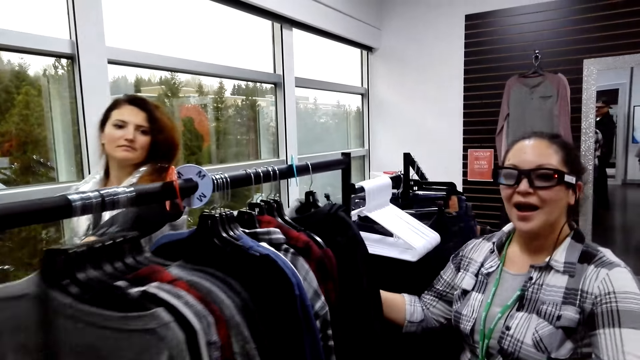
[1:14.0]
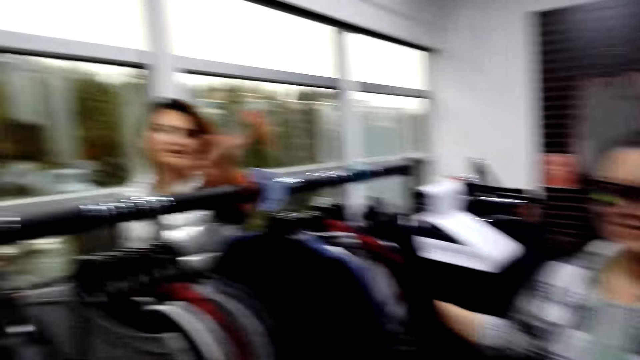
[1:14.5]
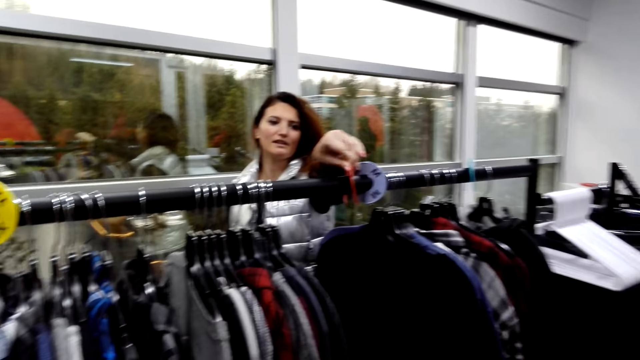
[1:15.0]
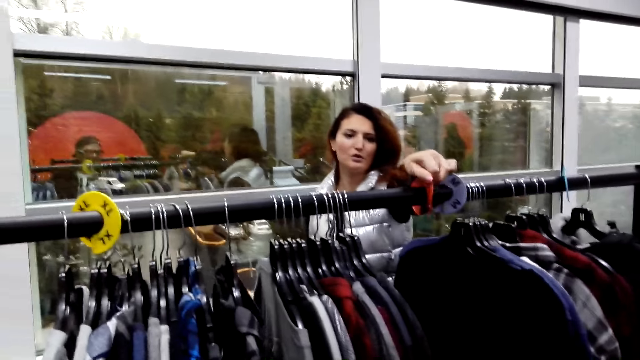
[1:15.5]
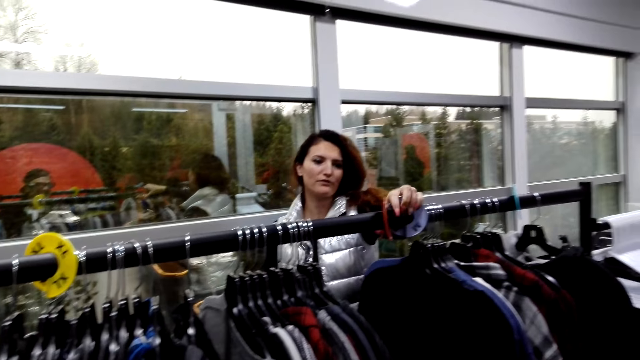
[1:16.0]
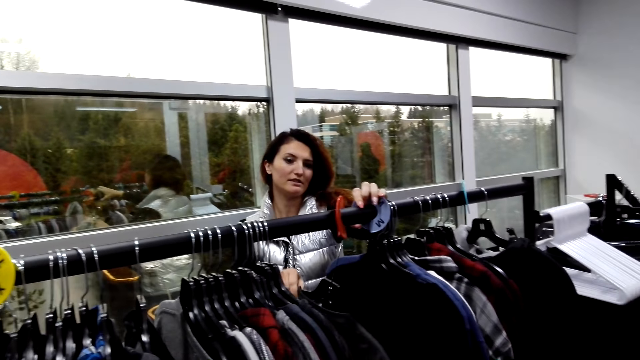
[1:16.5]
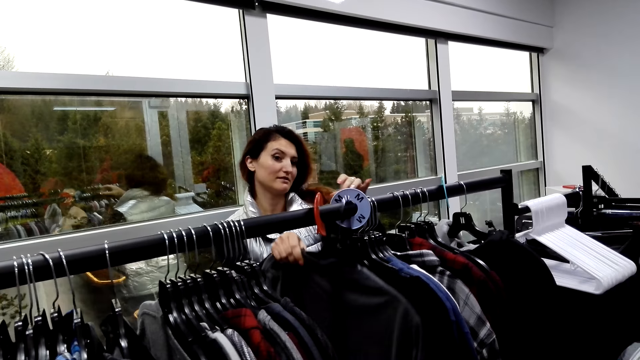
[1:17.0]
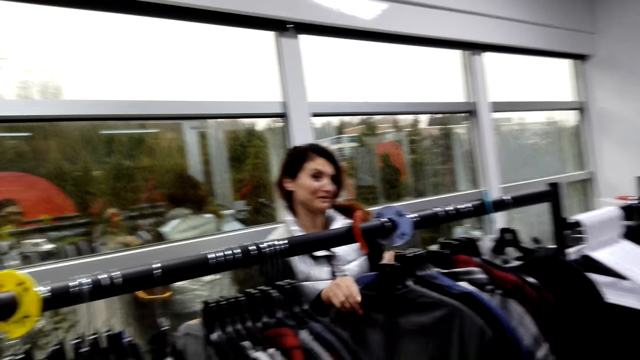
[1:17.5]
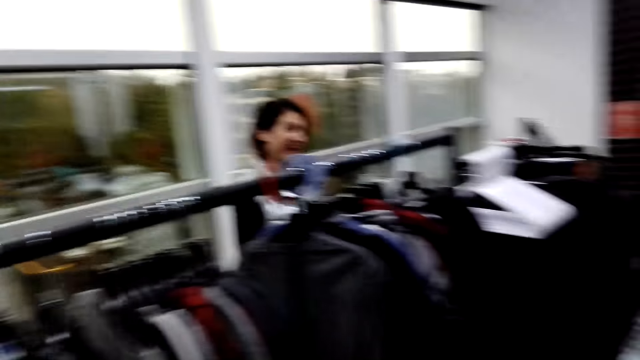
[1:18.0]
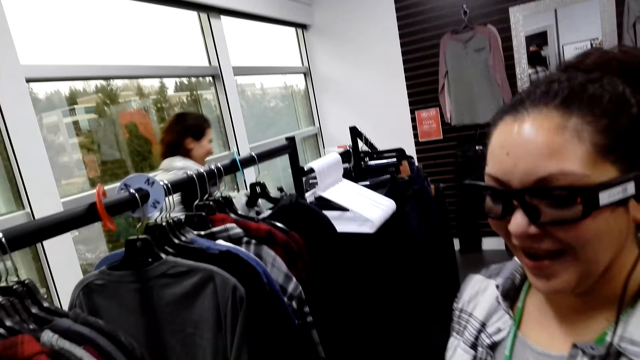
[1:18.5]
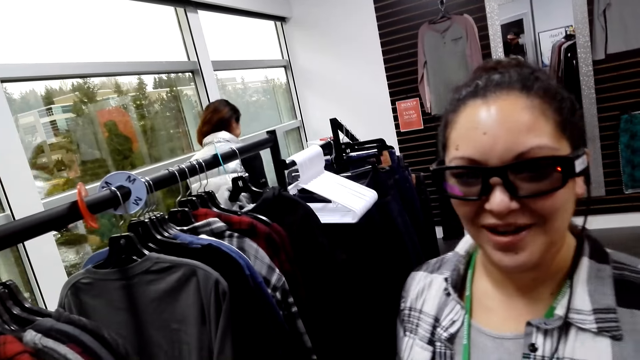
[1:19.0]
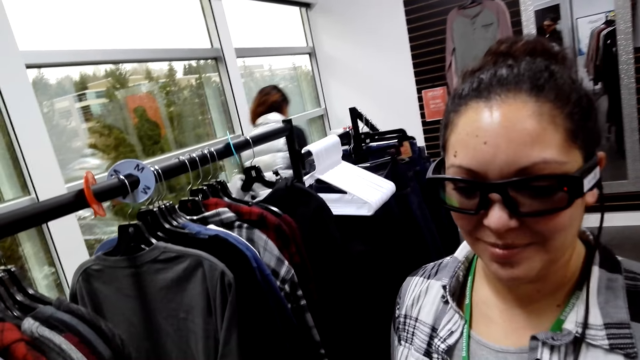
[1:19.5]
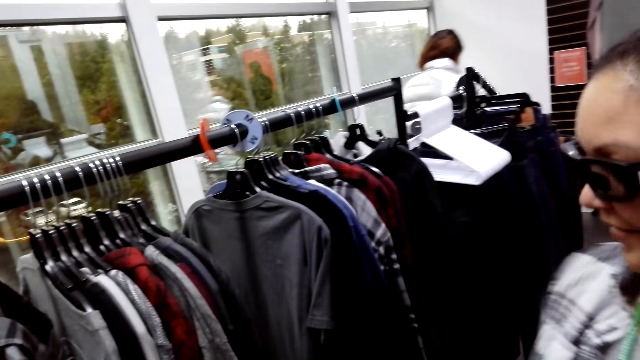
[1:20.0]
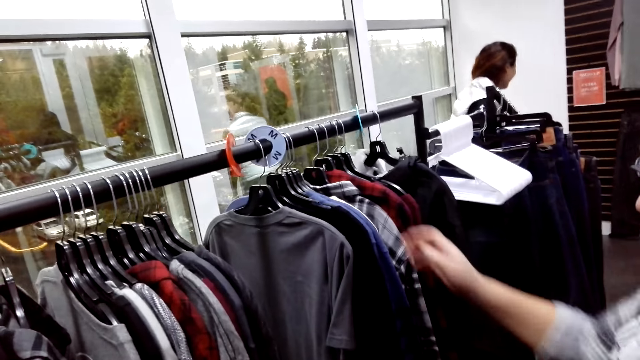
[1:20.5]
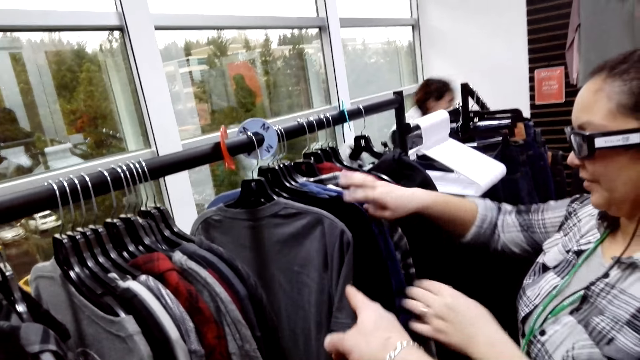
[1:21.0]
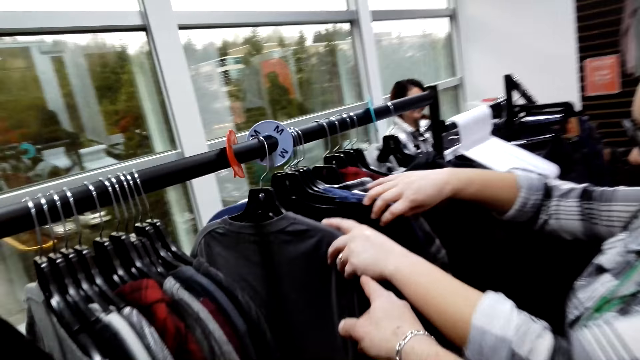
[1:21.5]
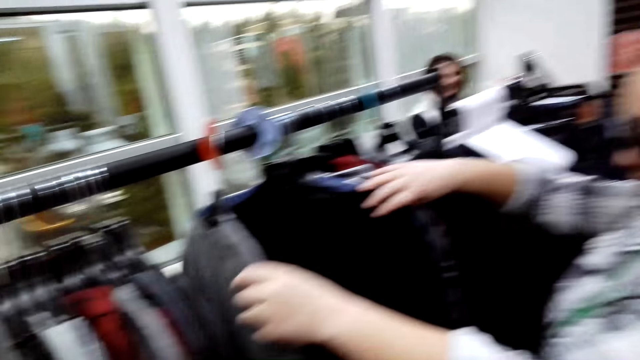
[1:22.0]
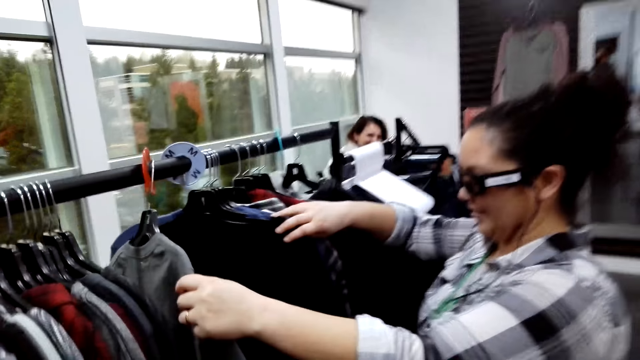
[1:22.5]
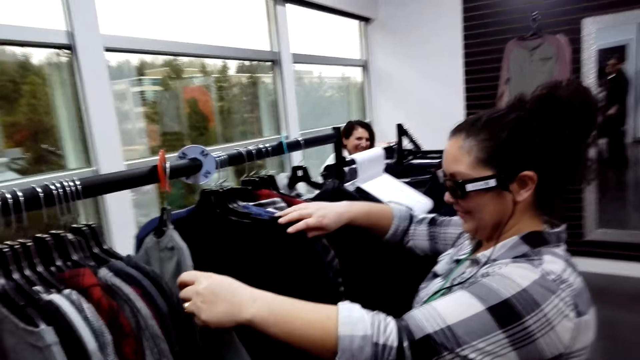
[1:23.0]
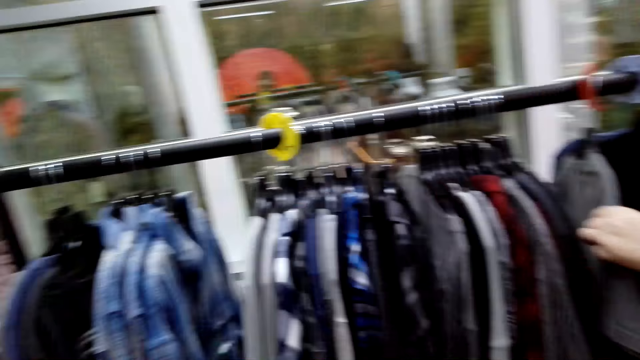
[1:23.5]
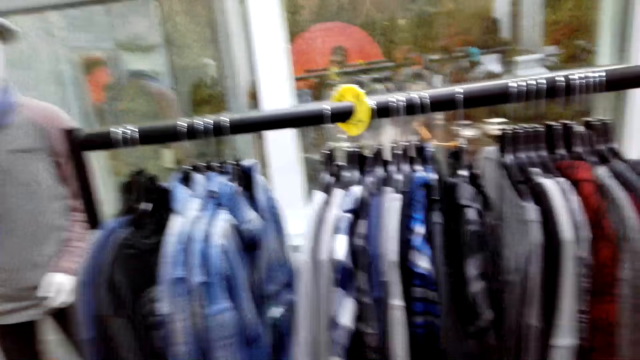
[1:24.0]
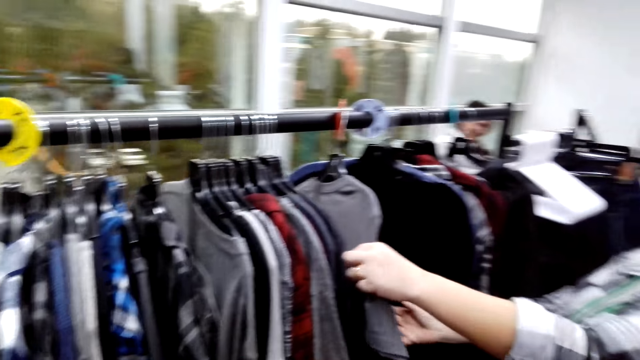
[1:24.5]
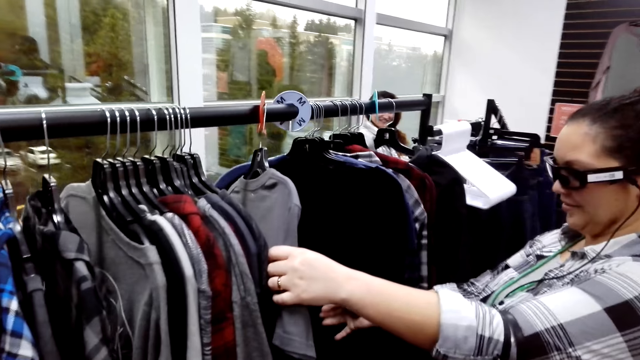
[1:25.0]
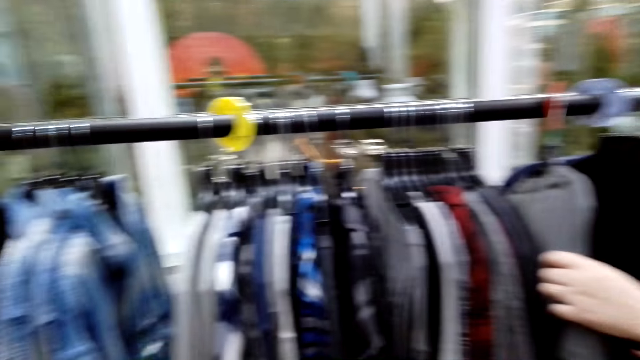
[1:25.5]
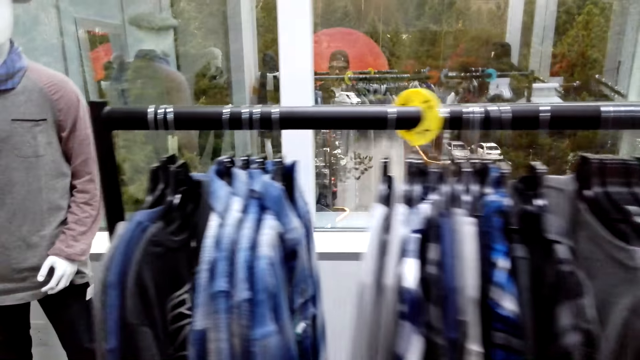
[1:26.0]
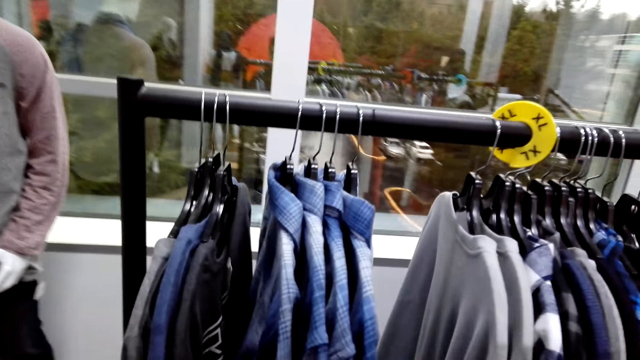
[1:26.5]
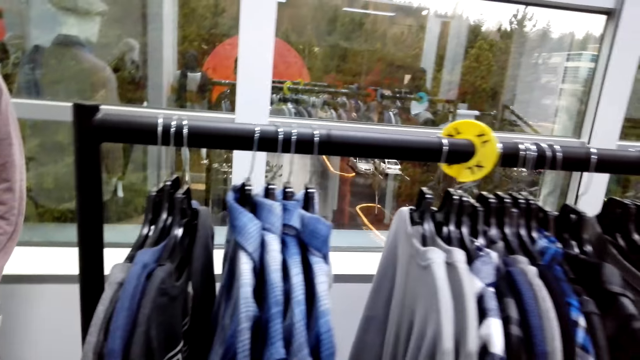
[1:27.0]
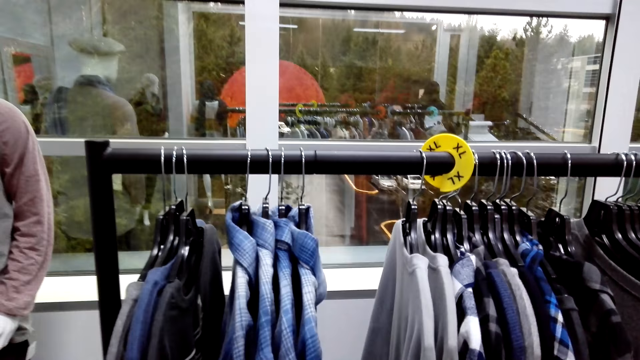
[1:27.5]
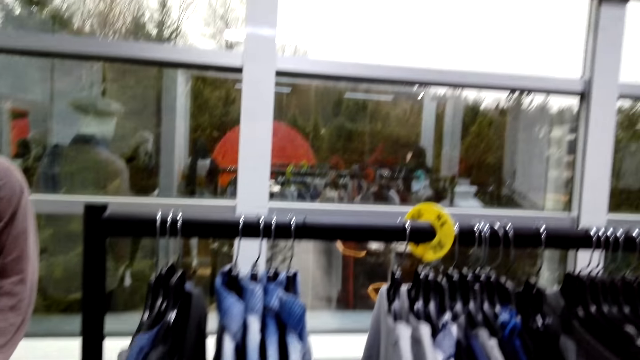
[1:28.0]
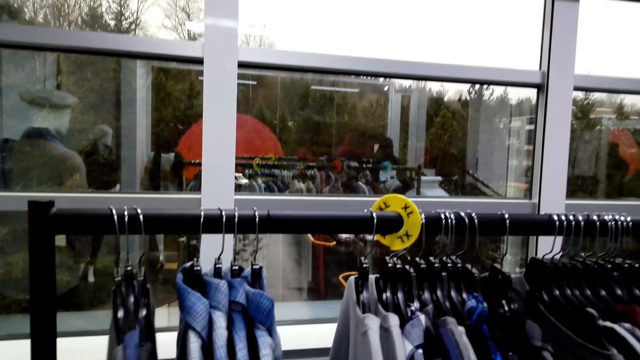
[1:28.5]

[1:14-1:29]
A lady pushes clothes on the clothing rack. She talks, fixes the clothing rack label, and hangs a t-shirt. The camera wearer talks. The lady walks. Another lady talks and looks at the clothes. The camera wearer points and looks at a t-shirt. The second lady touches the t-shirt. The camera wearer looks at the clothes on the clothing rack.

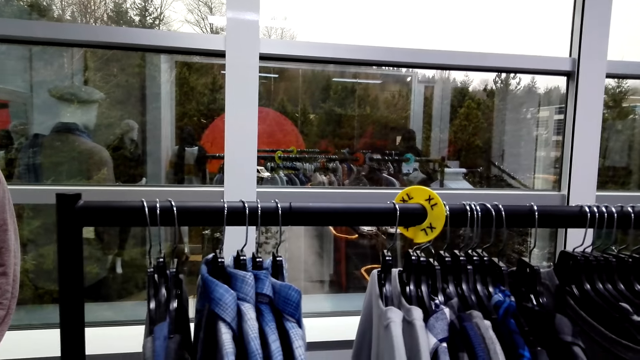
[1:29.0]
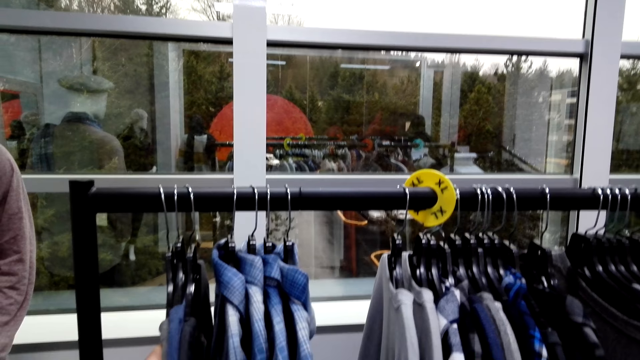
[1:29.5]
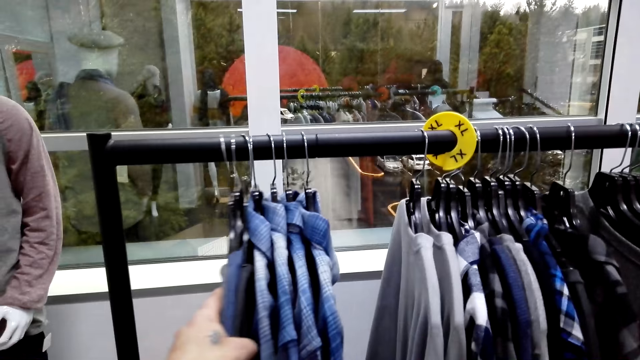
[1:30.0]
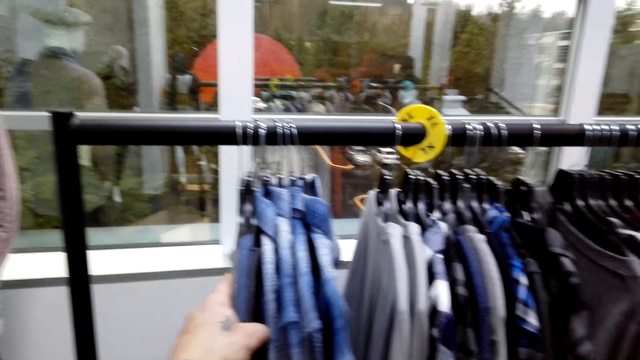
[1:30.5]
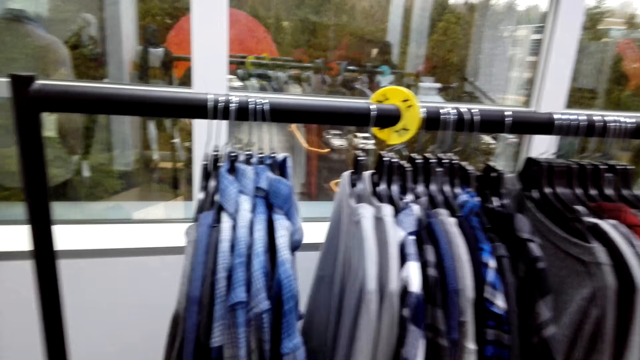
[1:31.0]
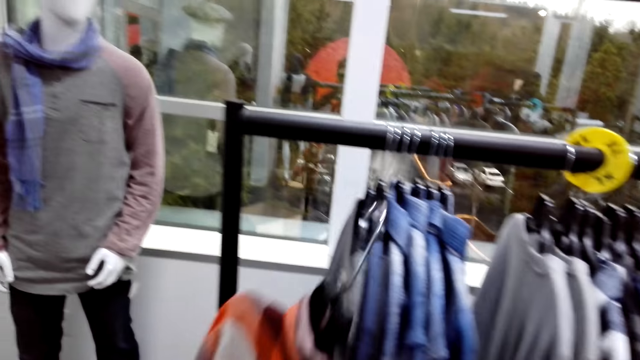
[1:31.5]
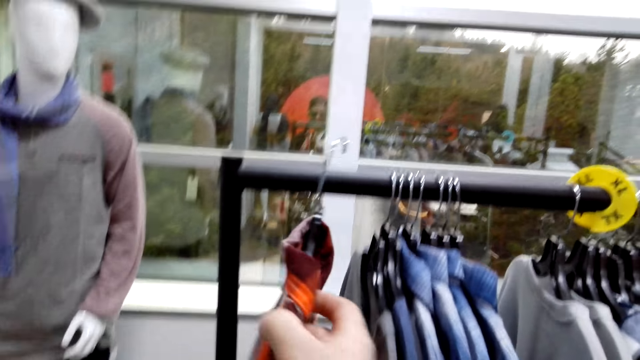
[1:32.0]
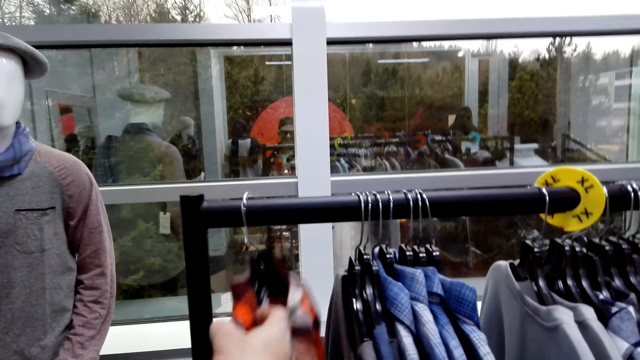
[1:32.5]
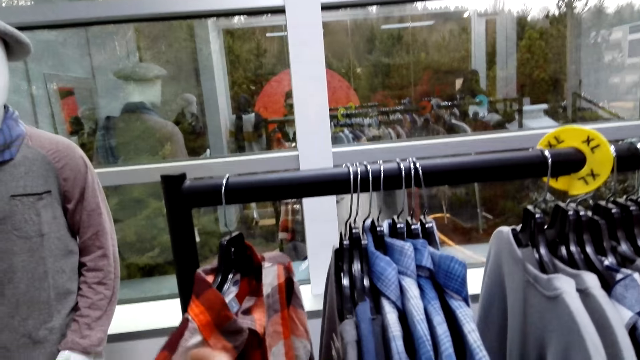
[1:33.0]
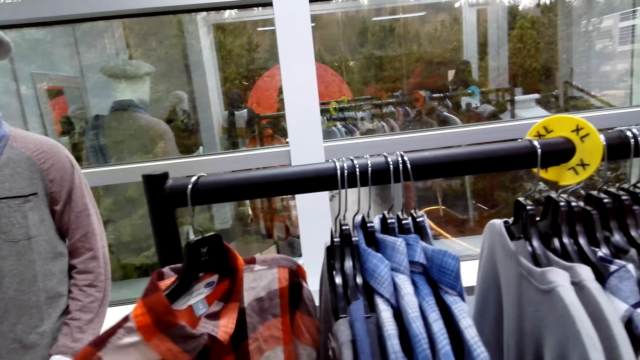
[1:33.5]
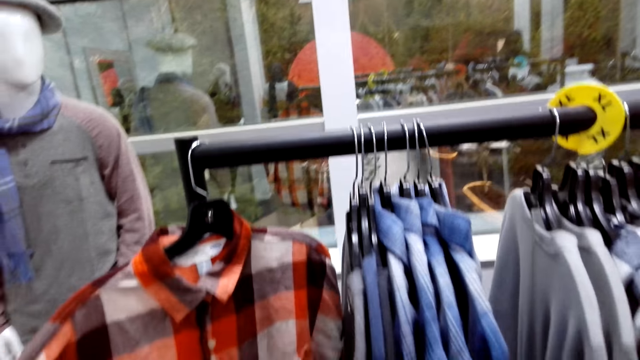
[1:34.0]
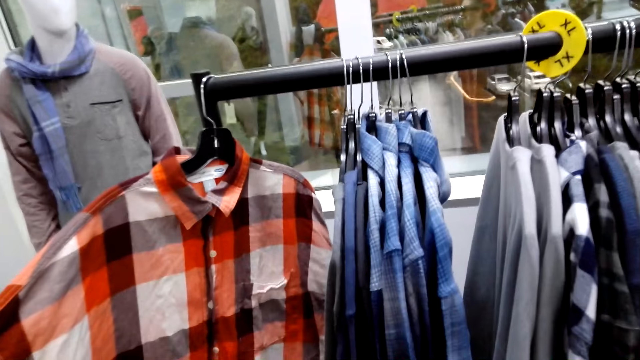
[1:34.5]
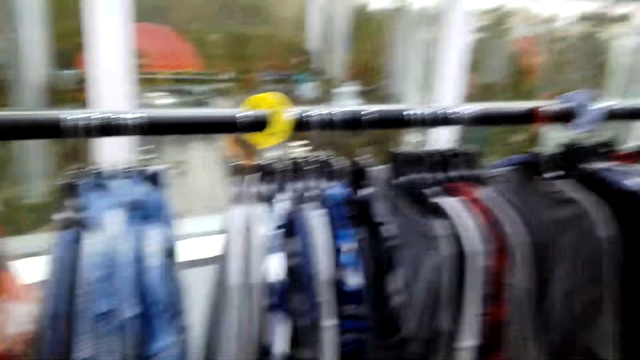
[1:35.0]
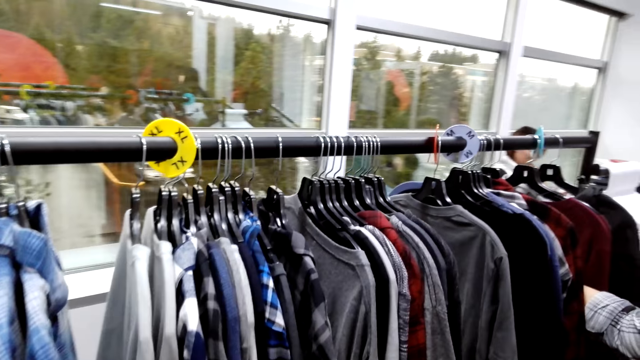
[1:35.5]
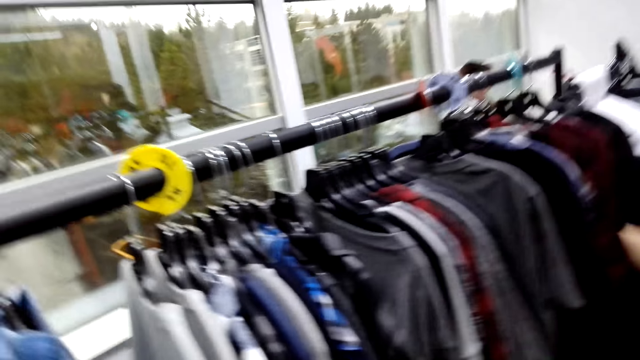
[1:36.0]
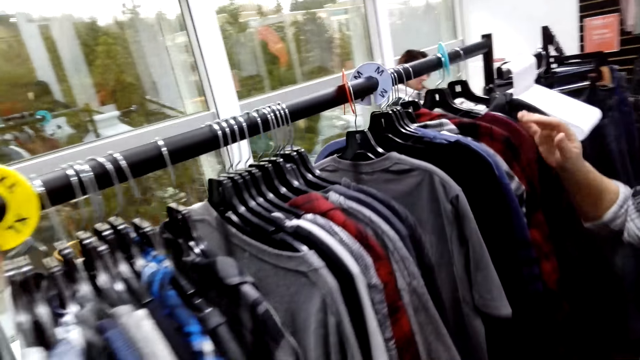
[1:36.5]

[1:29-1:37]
The camera wearer pushes clothes on the clothing rack. They put the shirt back on the rack. They look at the shirt.
